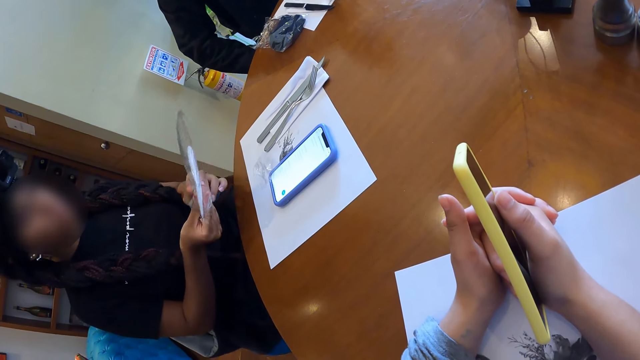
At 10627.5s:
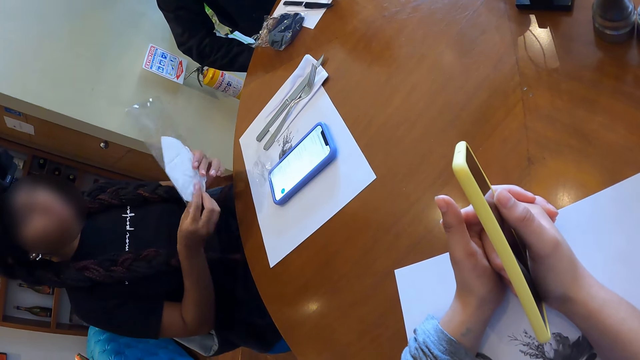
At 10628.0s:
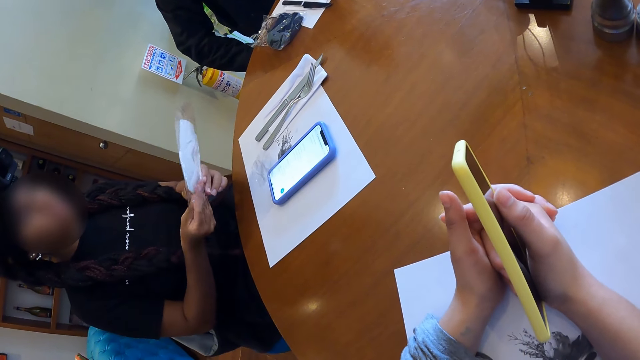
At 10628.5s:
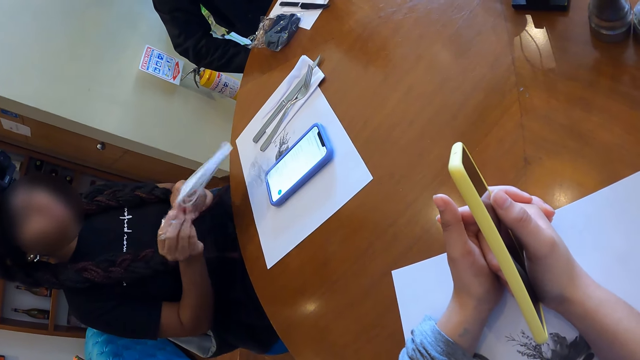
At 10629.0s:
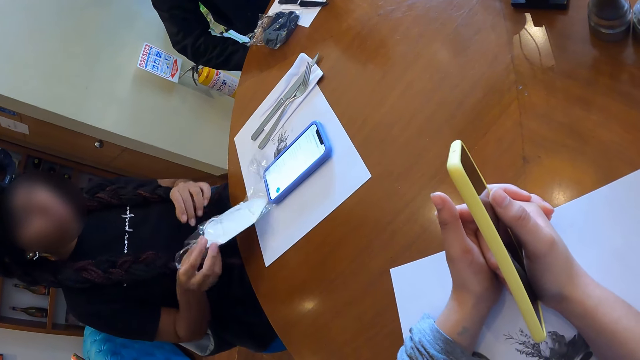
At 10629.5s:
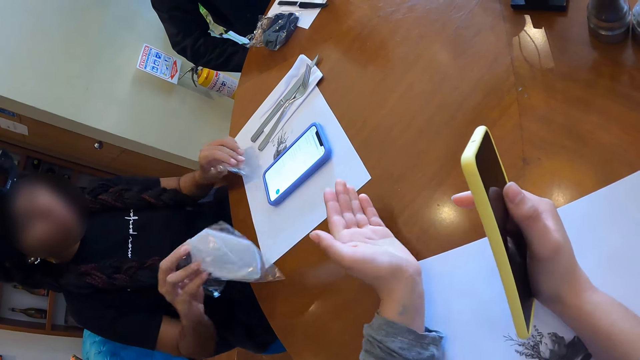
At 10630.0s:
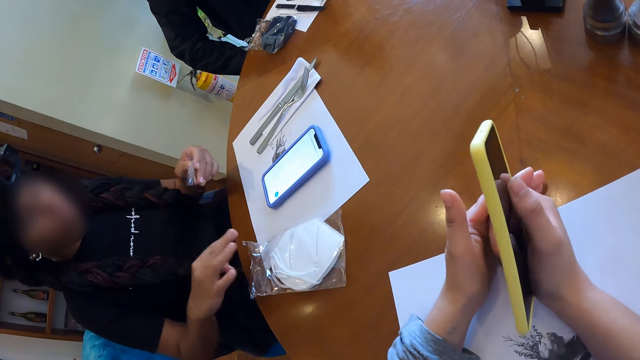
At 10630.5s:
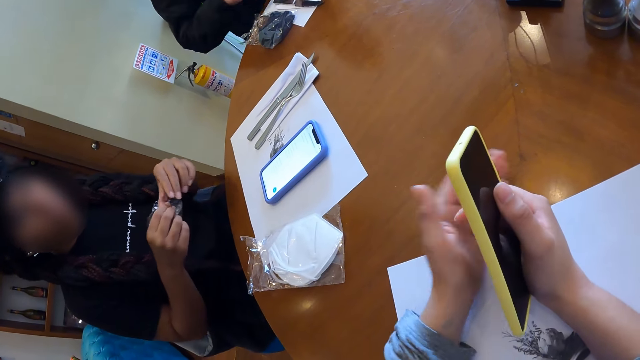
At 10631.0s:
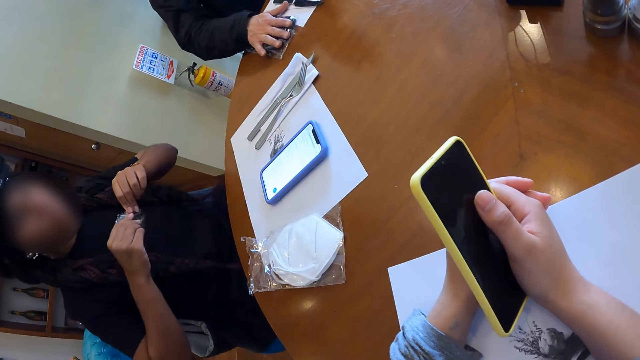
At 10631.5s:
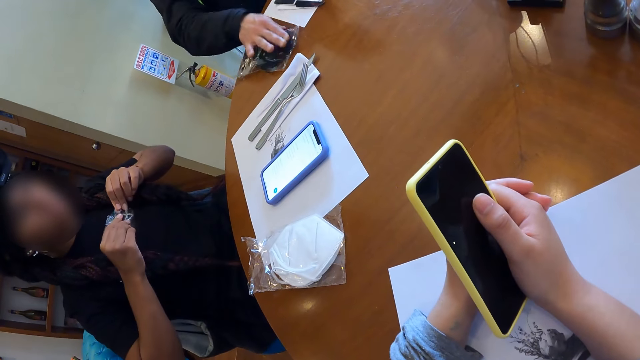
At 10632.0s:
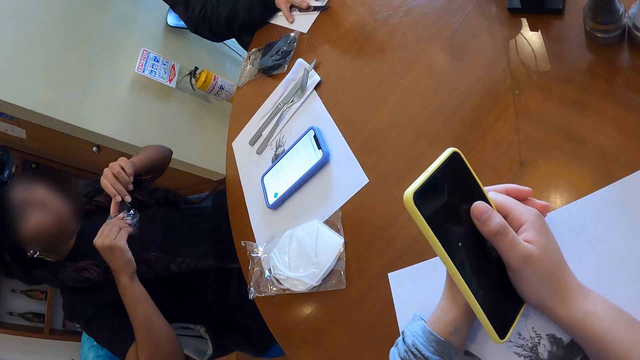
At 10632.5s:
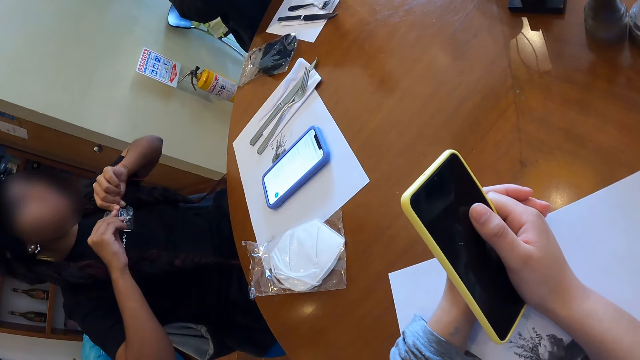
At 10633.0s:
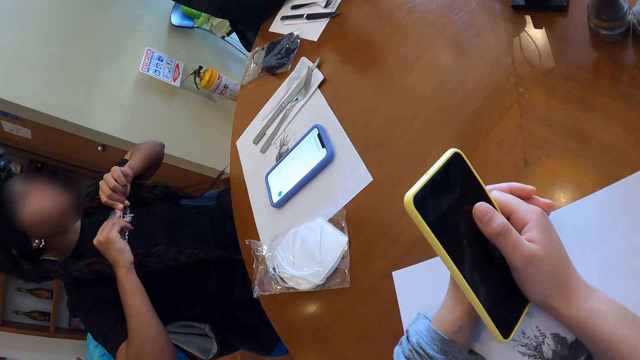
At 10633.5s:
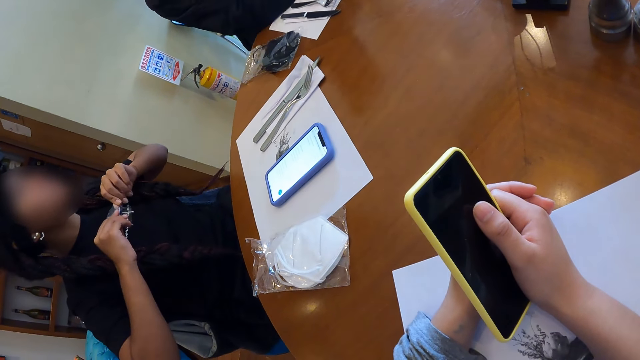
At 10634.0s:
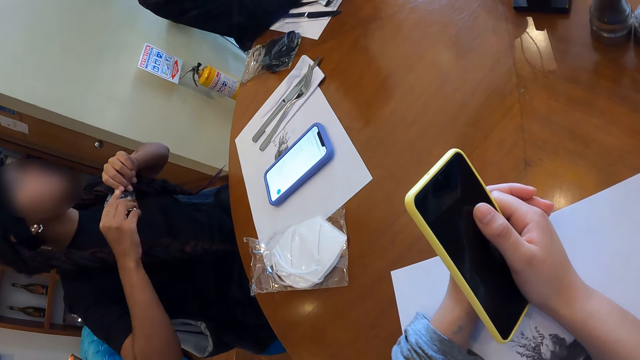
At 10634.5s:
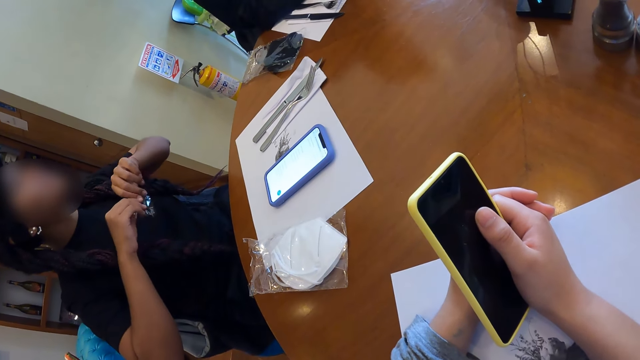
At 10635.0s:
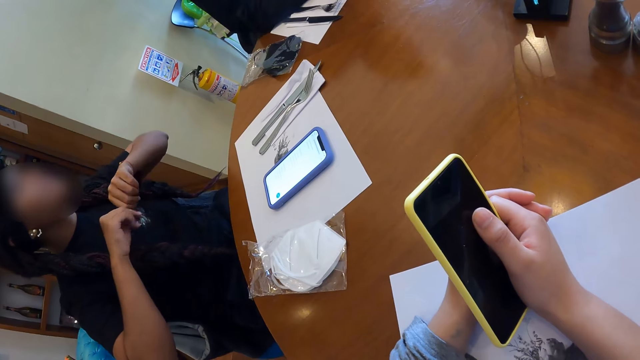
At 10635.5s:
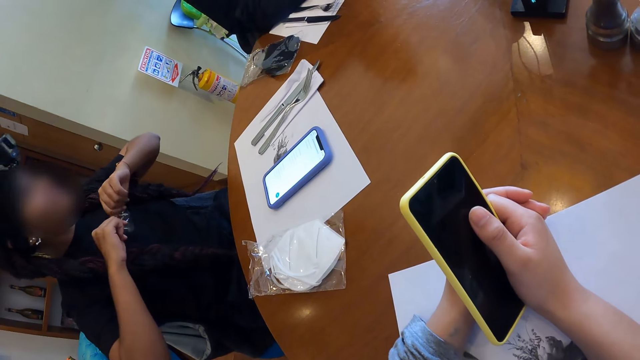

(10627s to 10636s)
The woman picks up a nylon from the table with her left hand. The camera wearer interacts with the woman in the restaurant. The woman drops the mask in her right hand on the table. The woman stretches the nylon with her hands.

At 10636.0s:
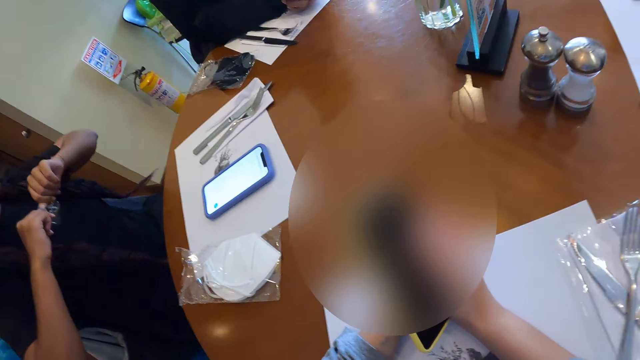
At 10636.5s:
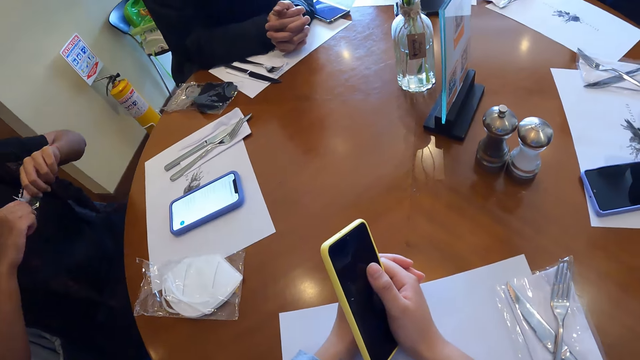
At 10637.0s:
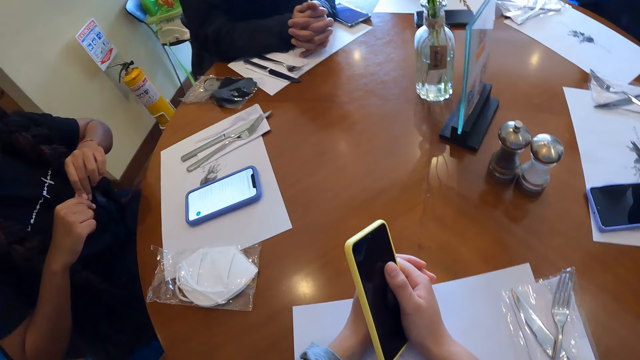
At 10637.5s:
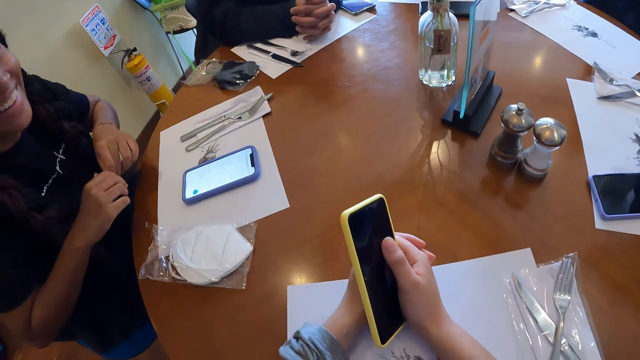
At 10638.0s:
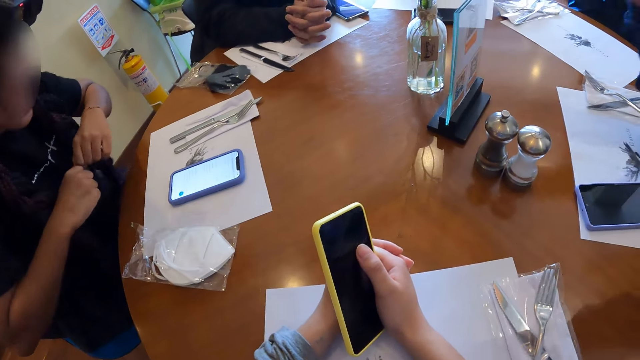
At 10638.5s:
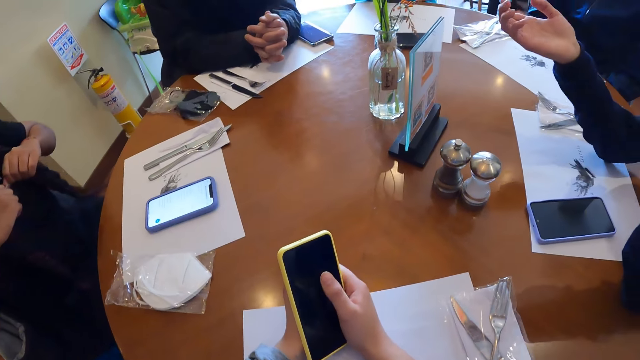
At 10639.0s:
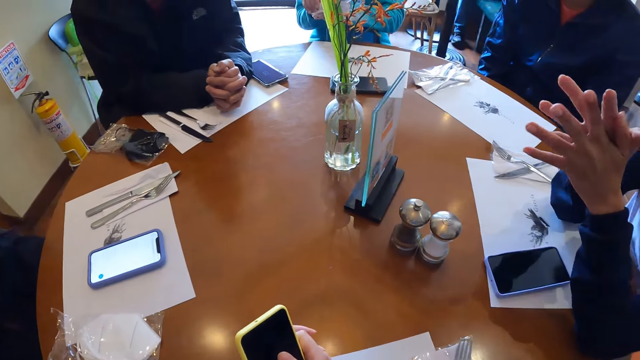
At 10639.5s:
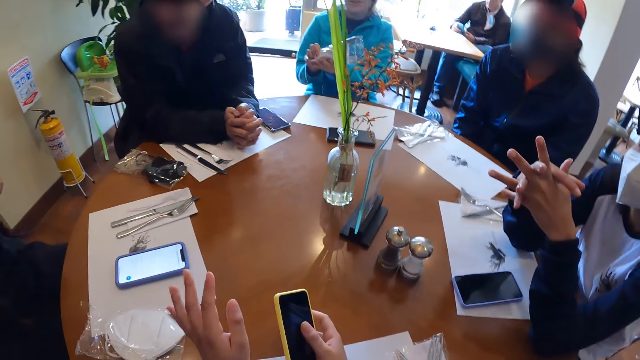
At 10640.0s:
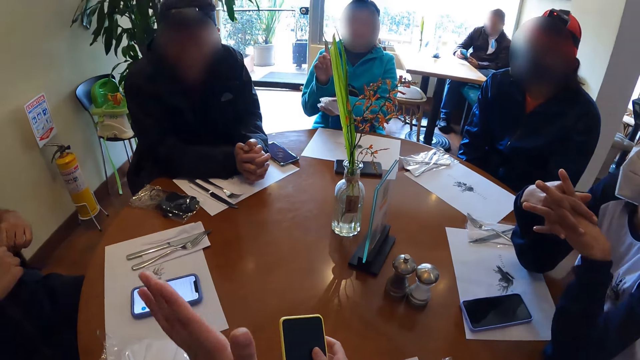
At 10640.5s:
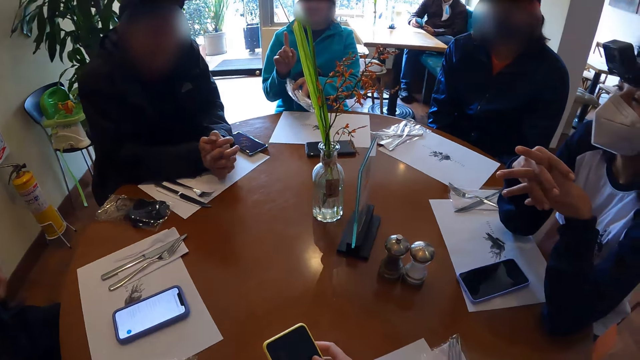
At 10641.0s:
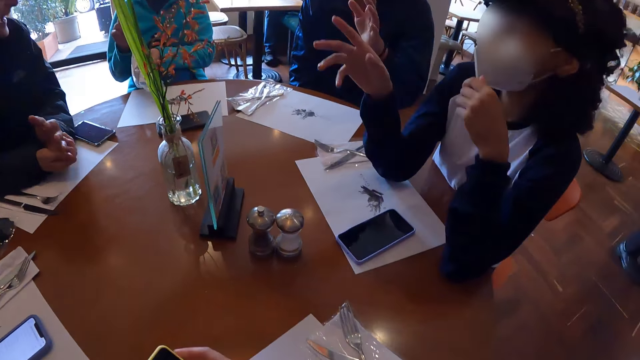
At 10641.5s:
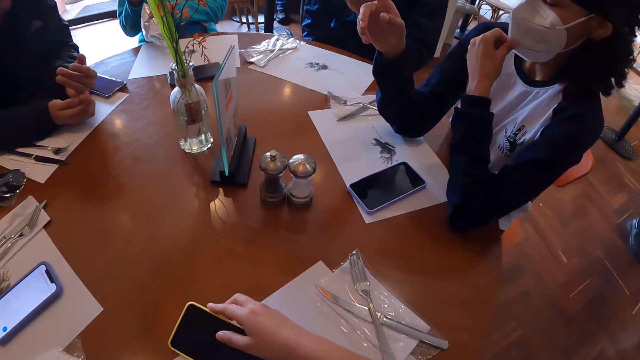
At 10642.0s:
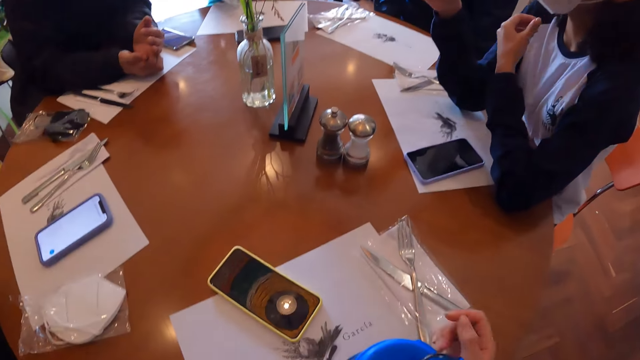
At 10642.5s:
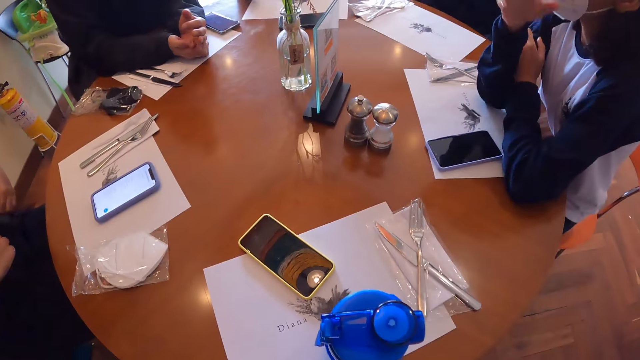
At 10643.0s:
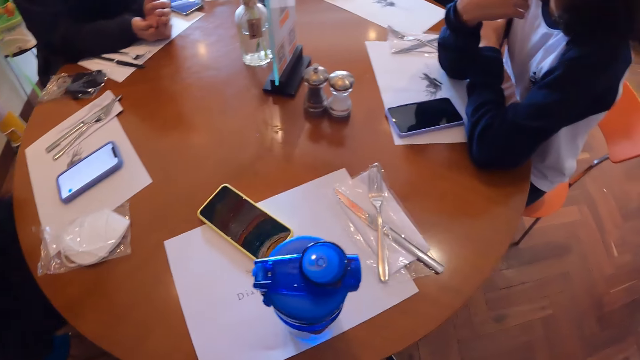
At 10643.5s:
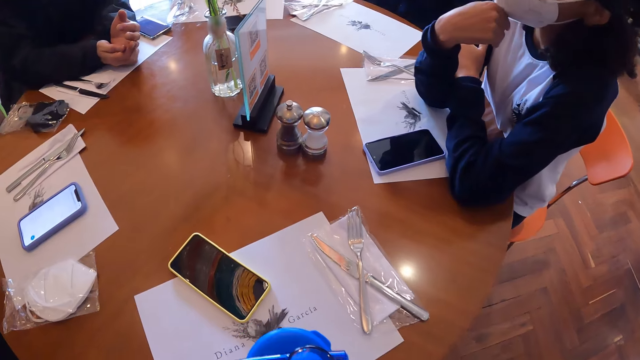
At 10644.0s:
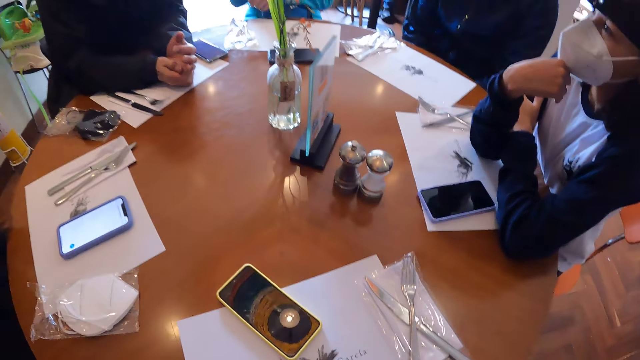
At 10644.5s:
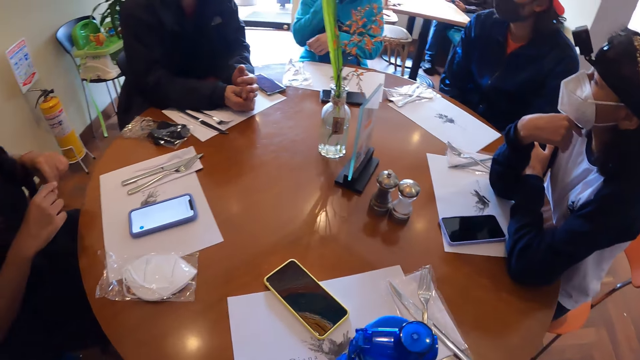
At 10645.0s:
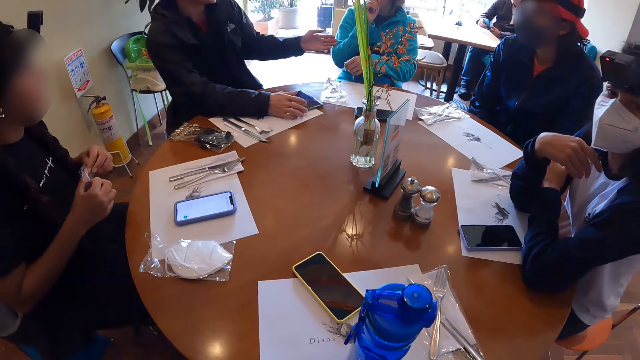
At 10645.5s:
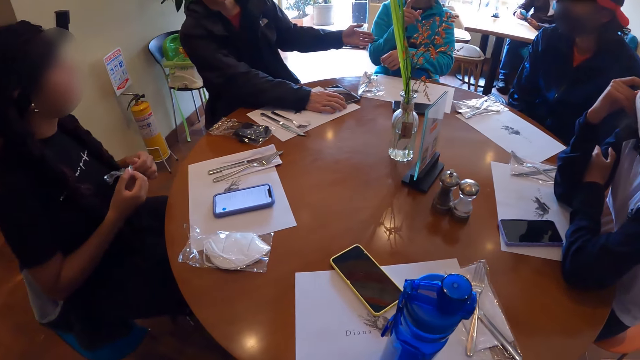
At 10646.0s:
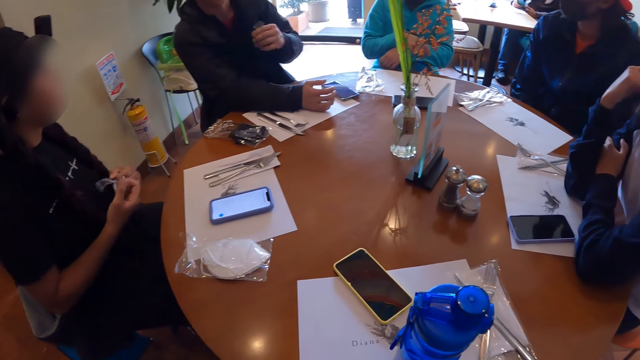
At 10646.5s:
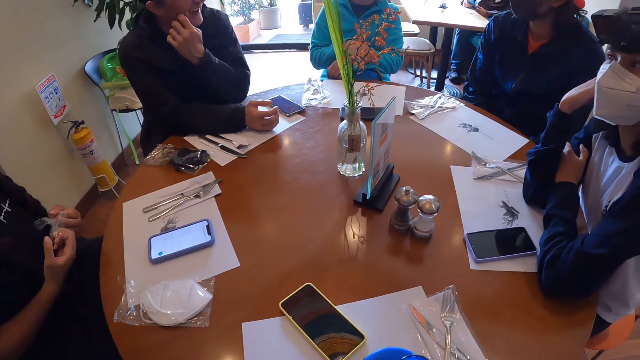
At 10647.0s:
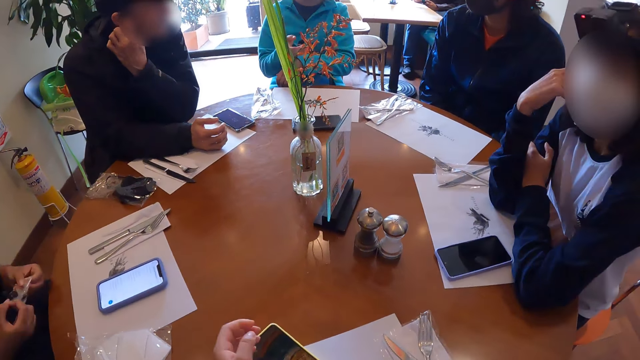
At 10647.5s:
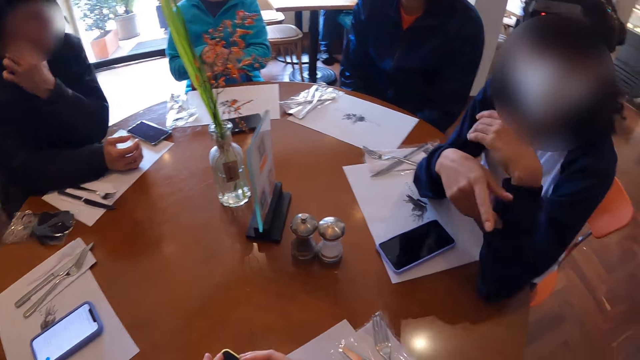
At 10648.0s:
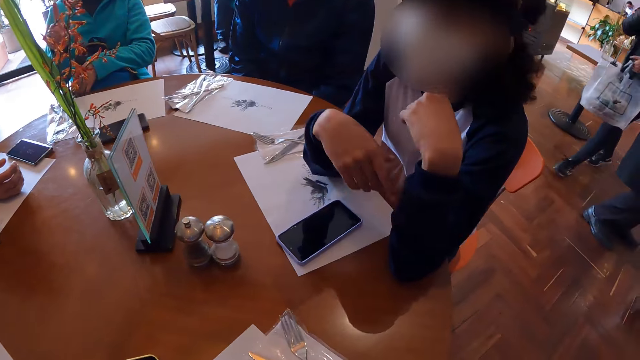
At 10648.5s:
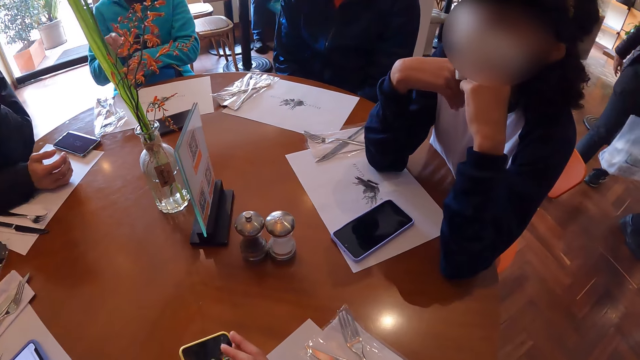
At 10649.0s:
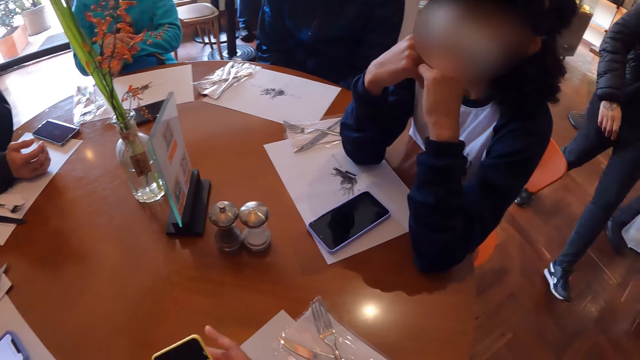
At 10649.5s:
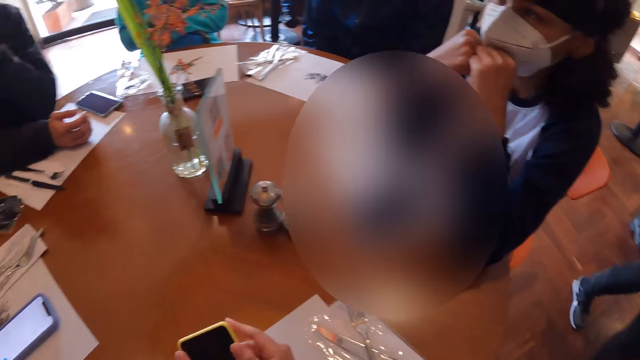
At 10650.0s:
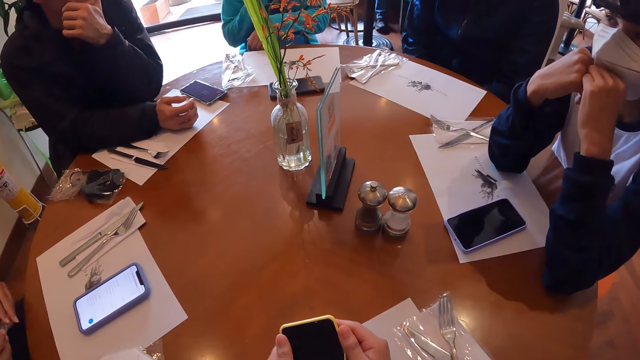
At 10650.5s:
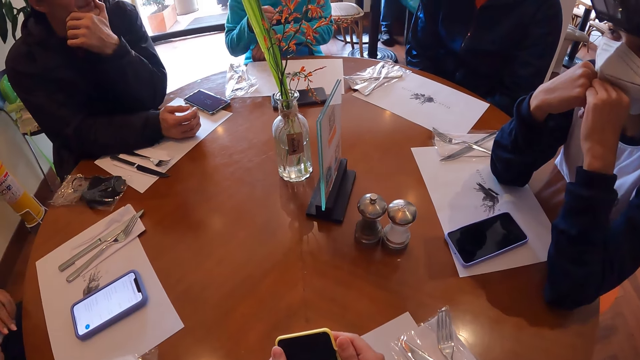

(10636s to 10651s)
The camera wearer looks around. The woman laughs. The camera wearer interacts with the group of people on the table in the restaurant. She drops the phone in her hands on the table. She looks around. The man interacts with the group of people on the table. A lady engages with the camera wearer. The camera wearer picks up the phone. She rubs the phone.
